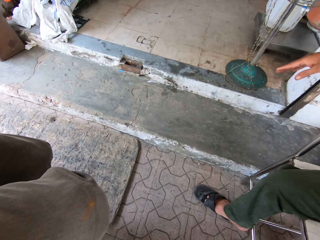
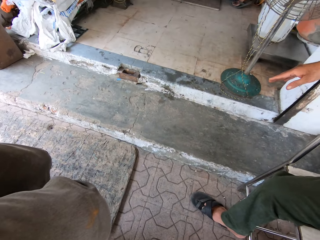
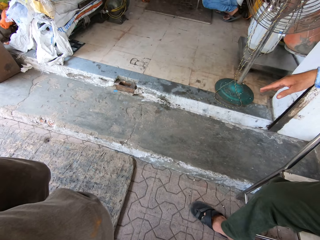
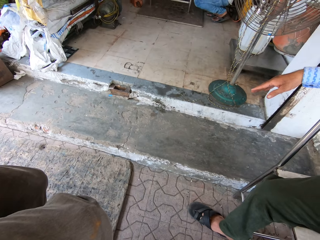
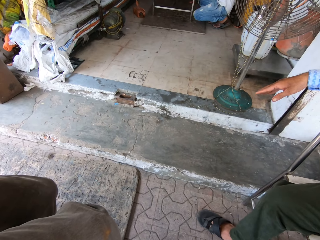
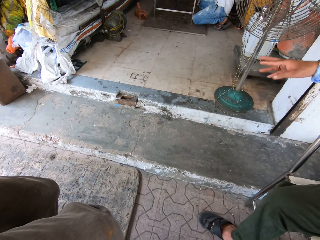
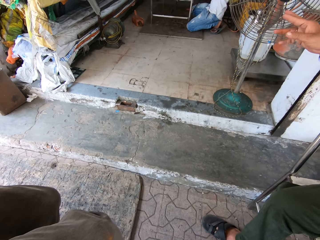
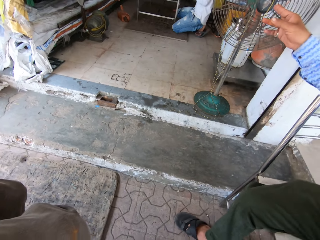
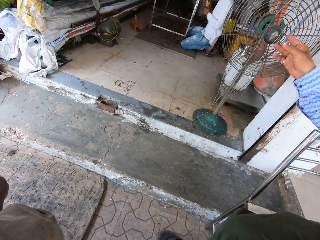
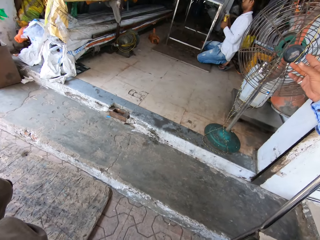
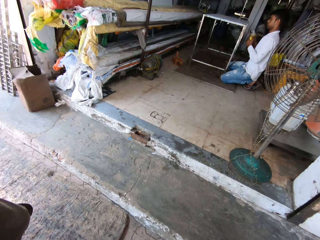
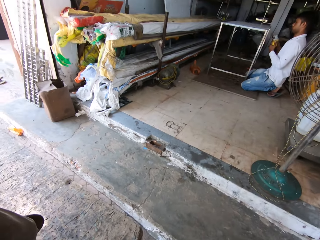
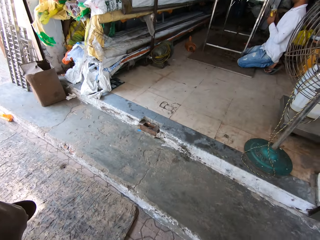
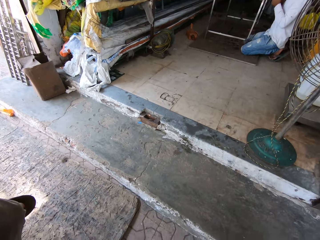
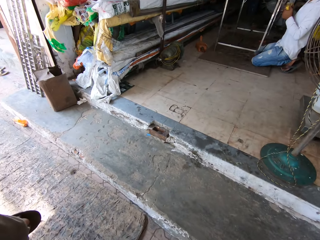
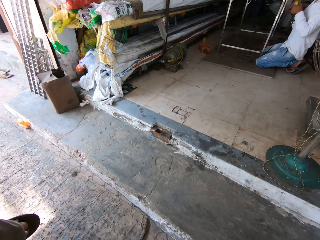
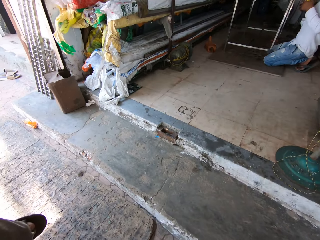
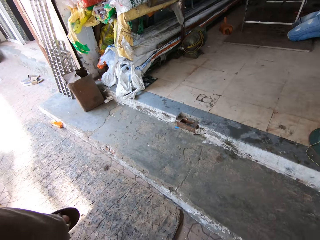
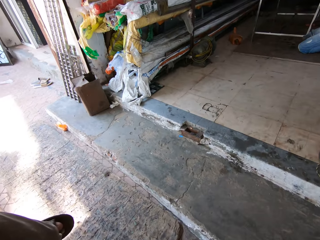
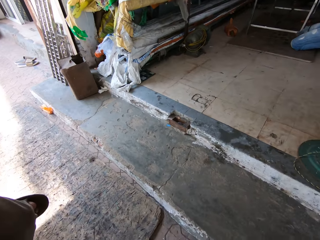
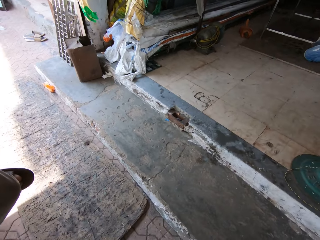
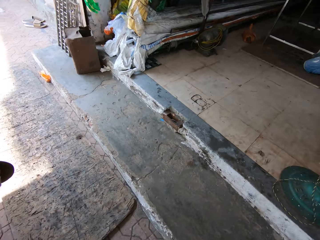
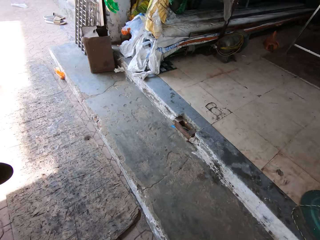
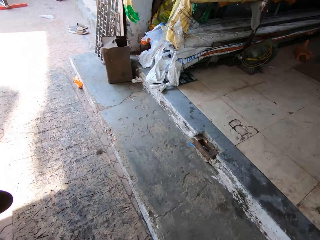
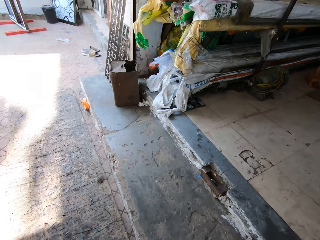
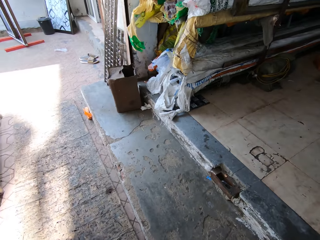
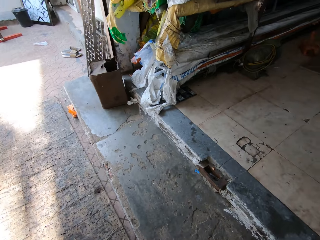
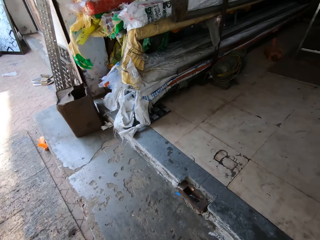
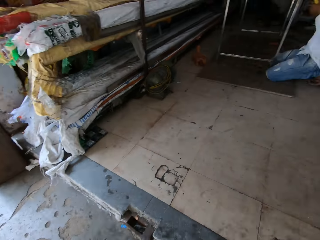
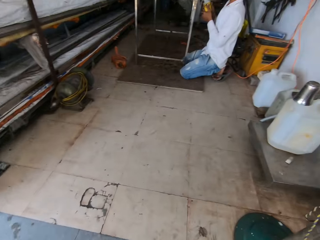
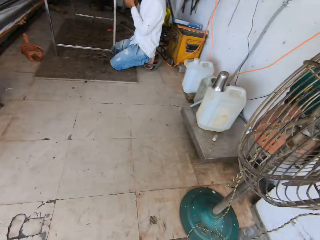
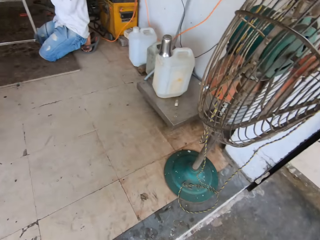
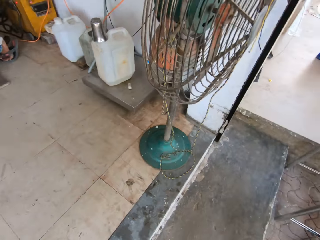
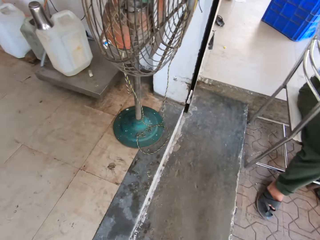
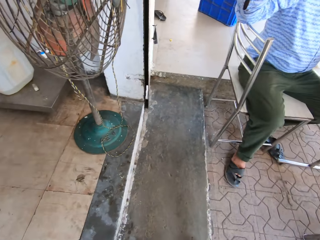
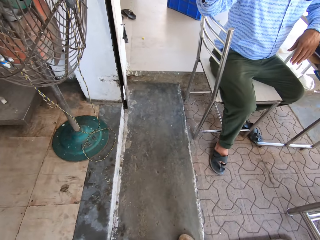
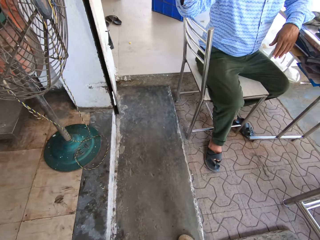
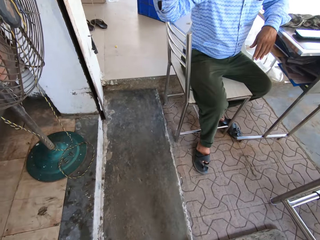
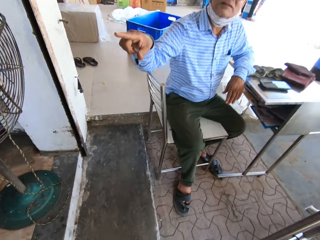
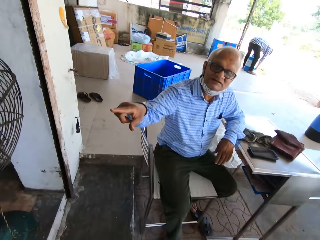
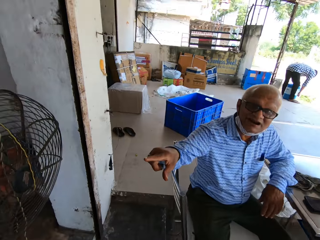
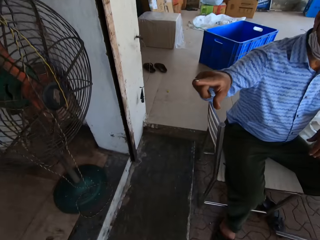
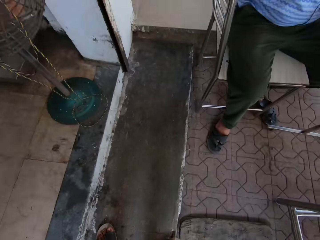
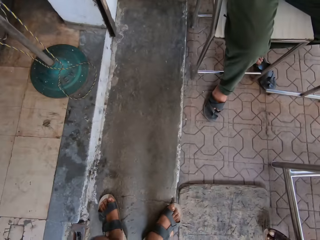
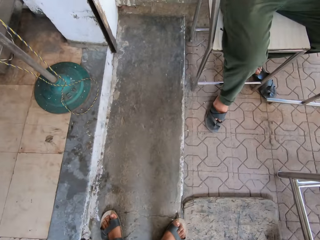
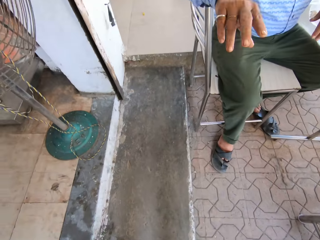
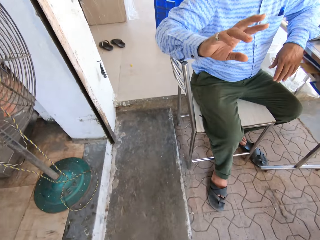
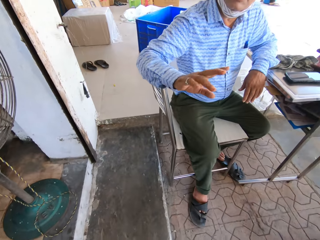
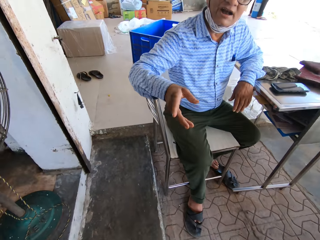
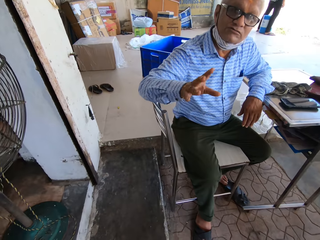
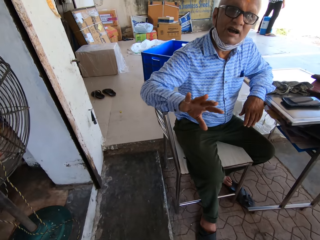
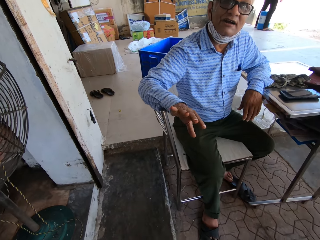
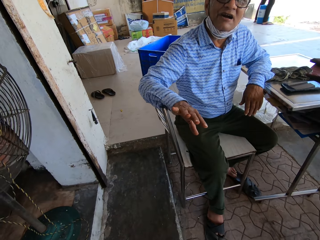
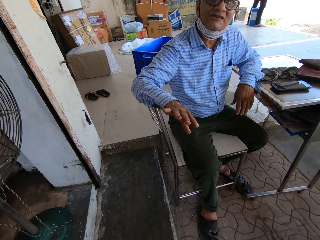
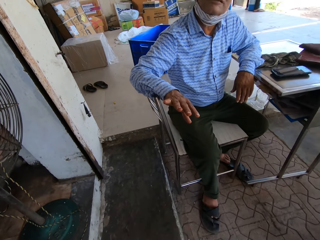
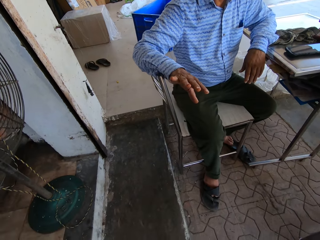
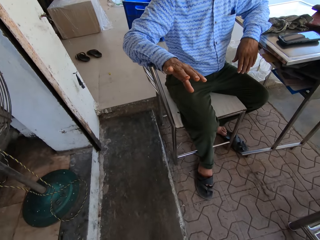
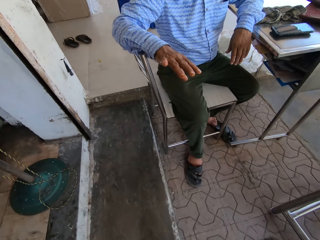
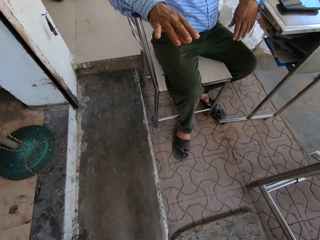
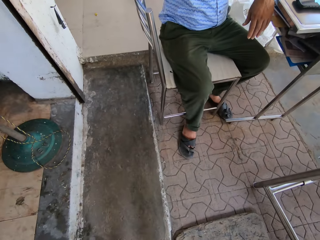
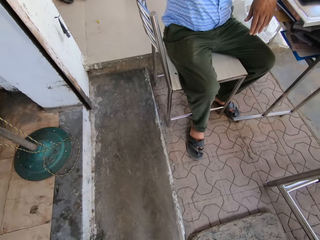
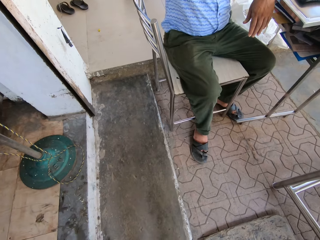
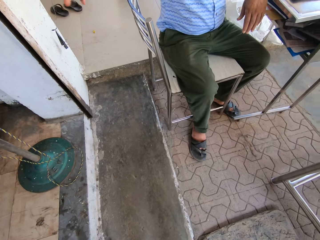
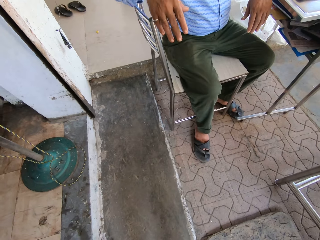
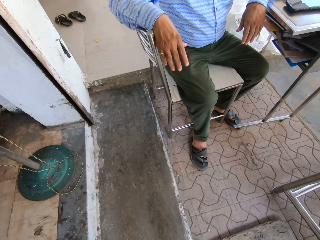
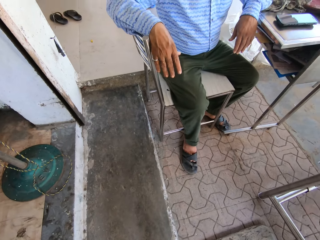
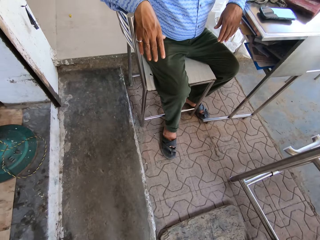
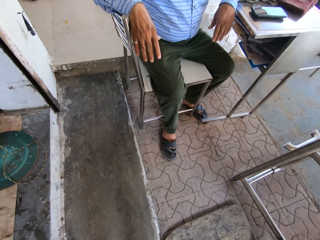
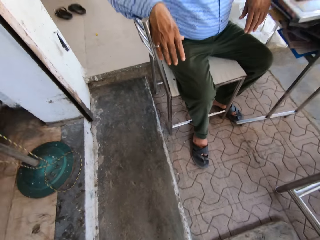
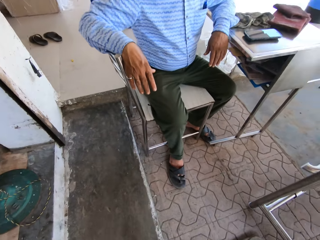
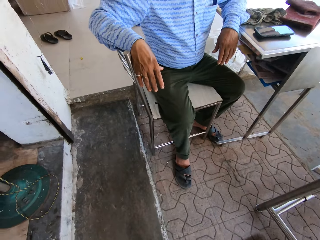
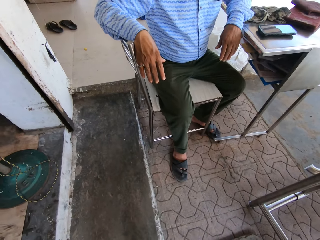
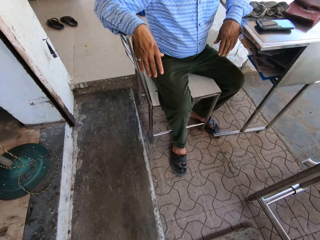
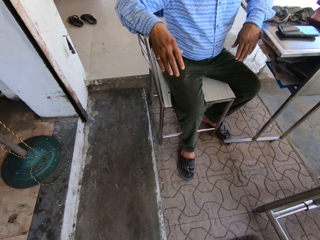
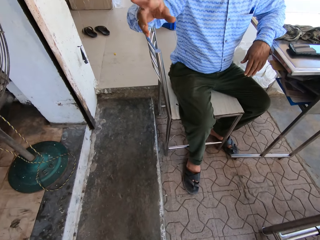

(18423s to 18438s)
The camera wearer looks around. A man talks to the camera wearer and points at the steel table. The man talks to the camera wearer. The camera wearer looks around and talks to the man. They walk in the workshop. The man talks to the camera wearer. He talks to the camera wearer again. The camera wearer looks around. They talk to the man. The man talks to the camera wearer with gestures. The camera wearer talks to the man. The man talks to the camera wearer. The camera wearer talks to the man.

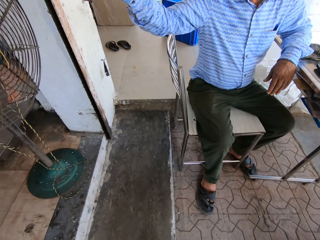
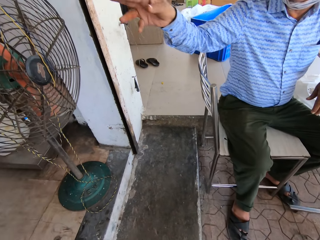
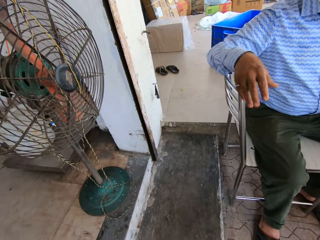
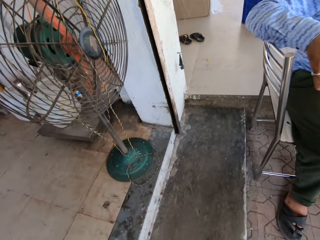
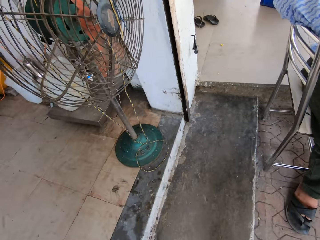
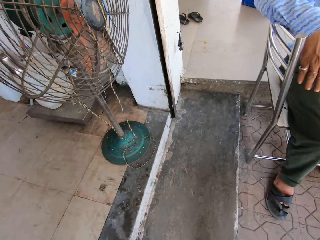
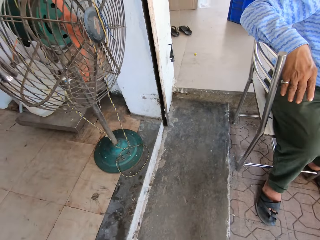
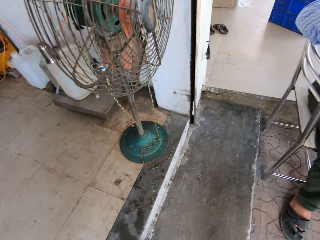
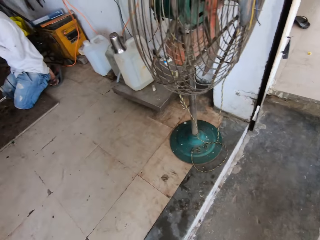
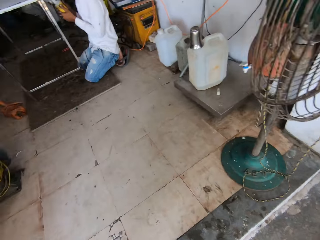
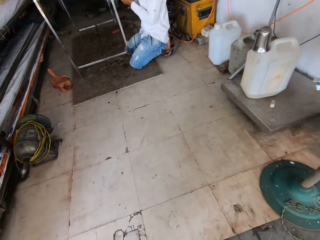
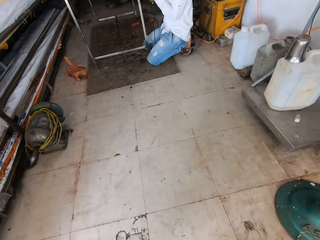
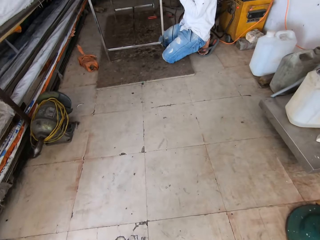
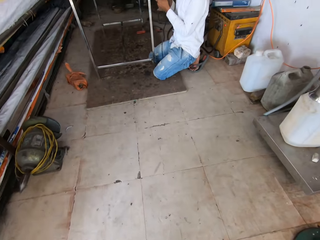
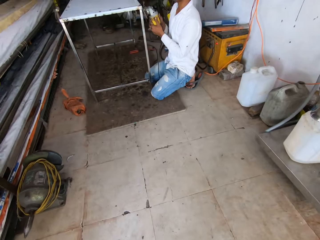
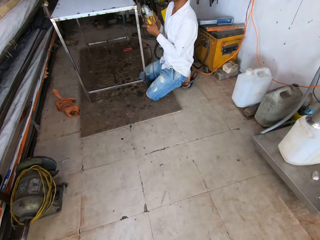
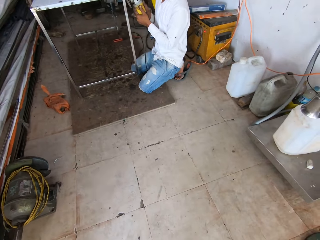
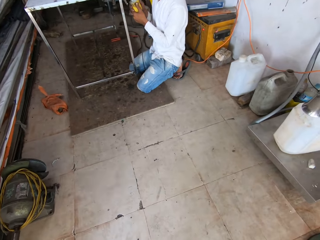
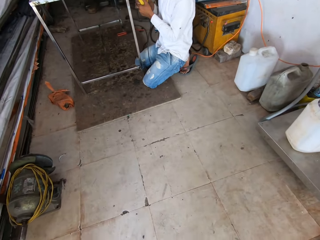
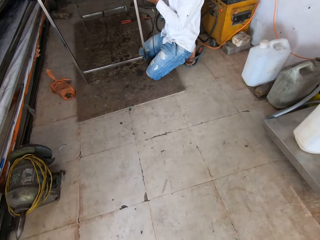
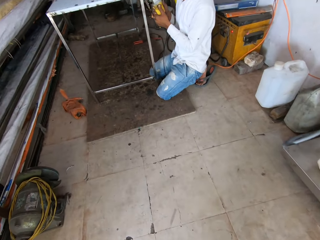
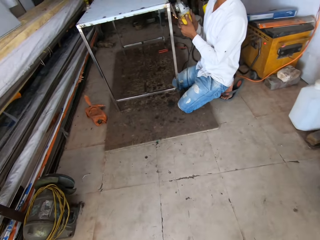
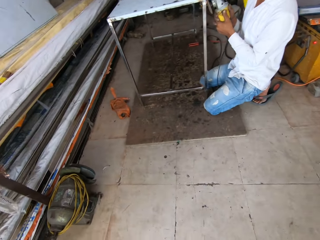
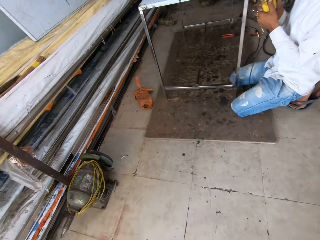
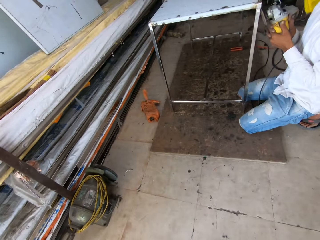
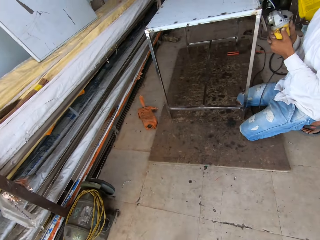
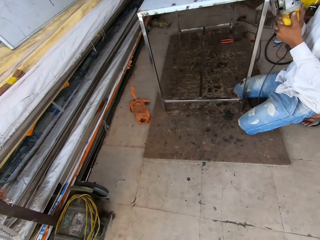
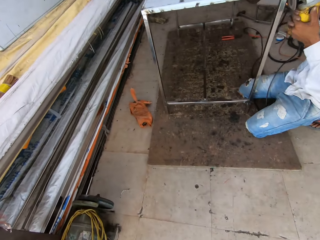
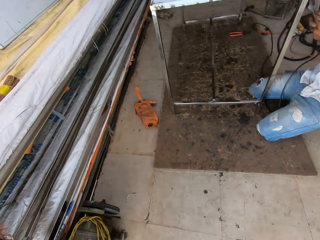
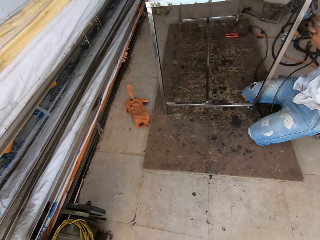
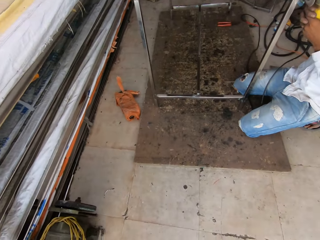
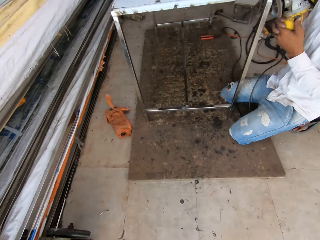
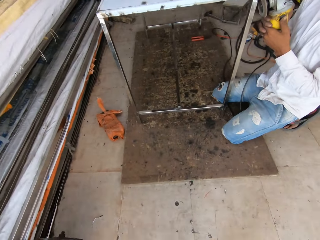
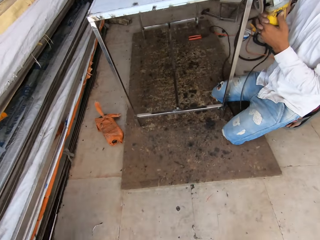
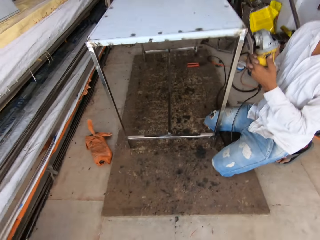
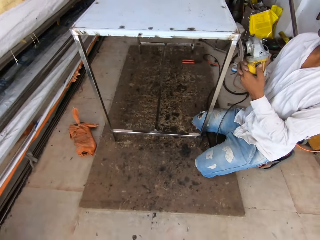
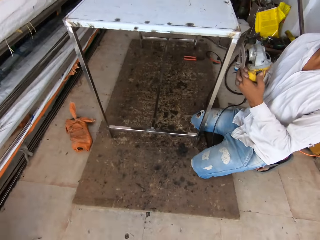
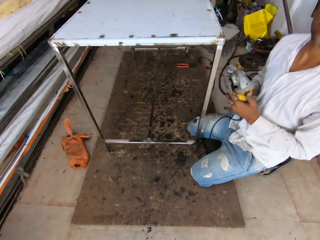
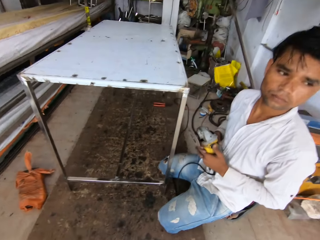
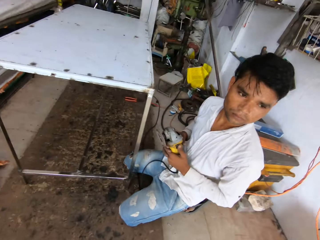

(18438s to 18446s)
A man talks to the camera wearer. The camera wearer talks to the man. They look around. The man talks to the camera wearer. The camera wearer walks in the workshop. They walk in the workshop again and talk to another man.
